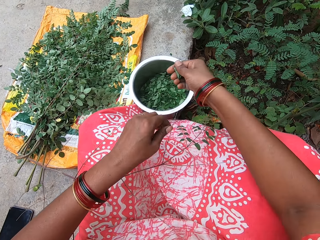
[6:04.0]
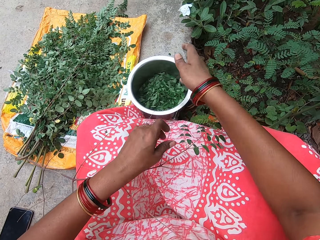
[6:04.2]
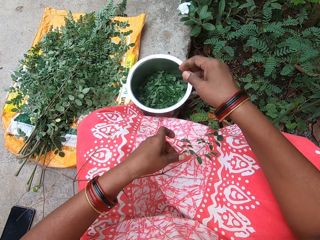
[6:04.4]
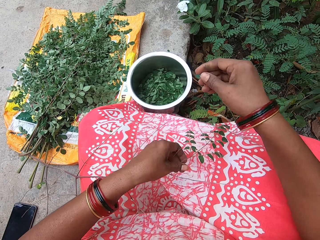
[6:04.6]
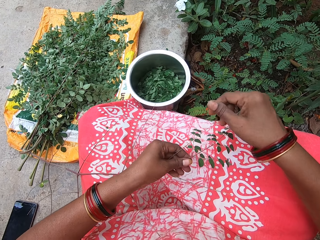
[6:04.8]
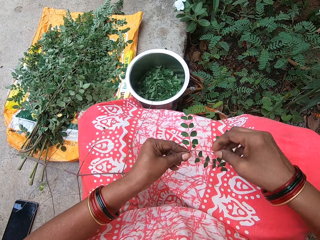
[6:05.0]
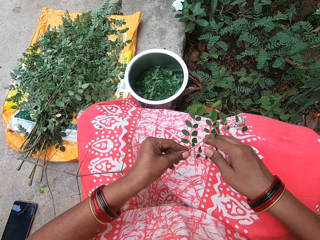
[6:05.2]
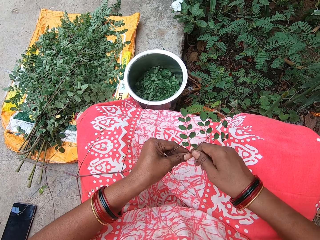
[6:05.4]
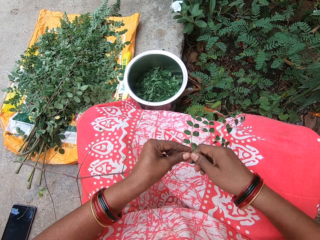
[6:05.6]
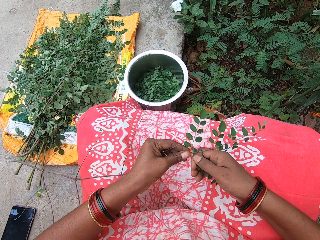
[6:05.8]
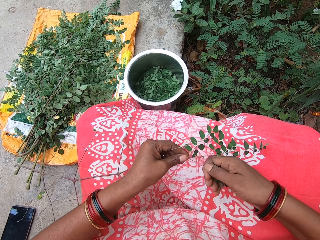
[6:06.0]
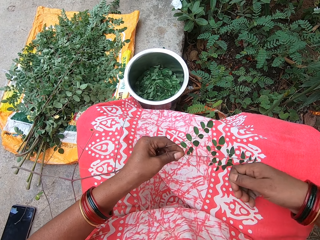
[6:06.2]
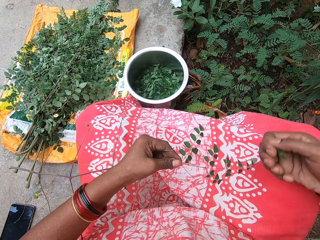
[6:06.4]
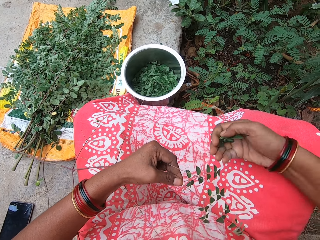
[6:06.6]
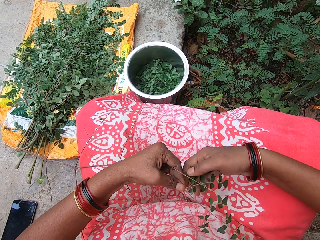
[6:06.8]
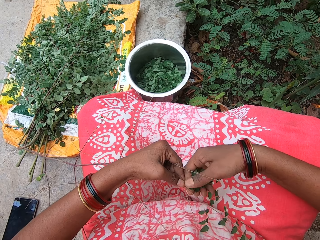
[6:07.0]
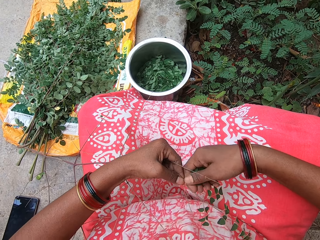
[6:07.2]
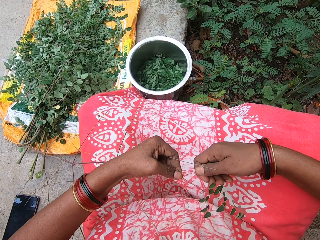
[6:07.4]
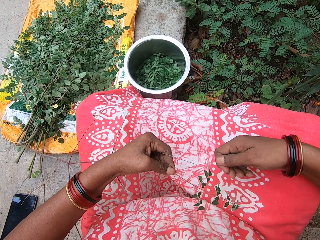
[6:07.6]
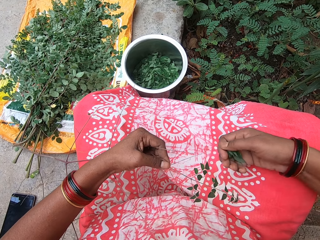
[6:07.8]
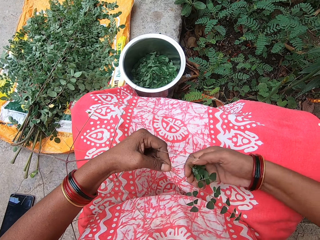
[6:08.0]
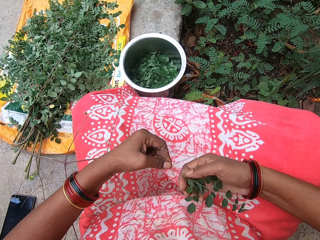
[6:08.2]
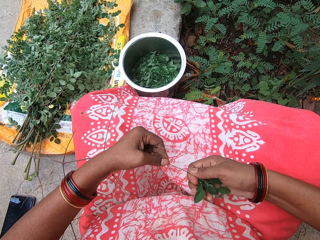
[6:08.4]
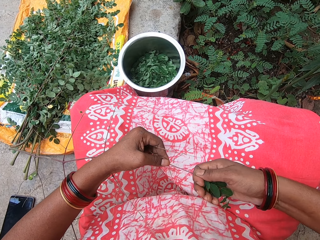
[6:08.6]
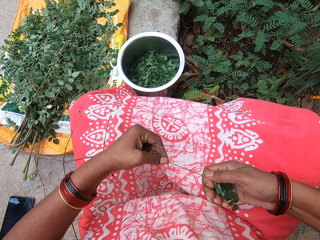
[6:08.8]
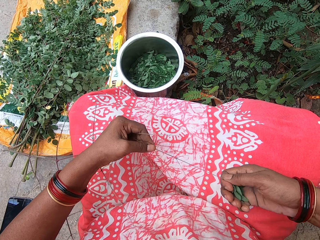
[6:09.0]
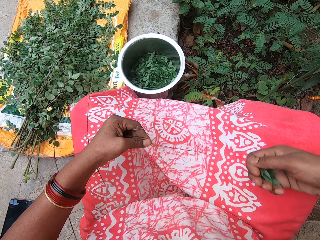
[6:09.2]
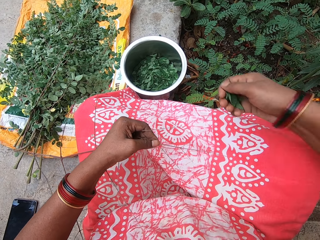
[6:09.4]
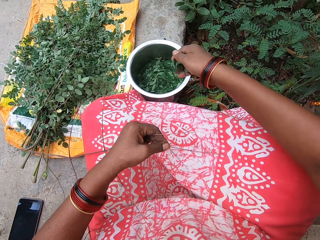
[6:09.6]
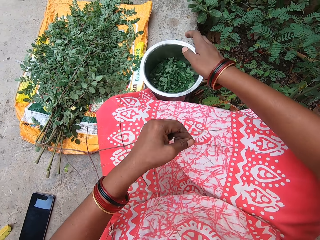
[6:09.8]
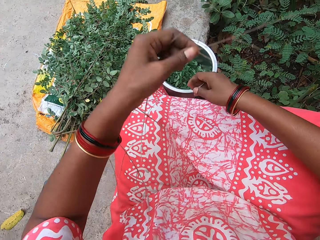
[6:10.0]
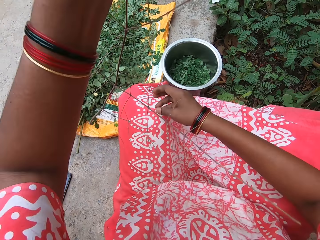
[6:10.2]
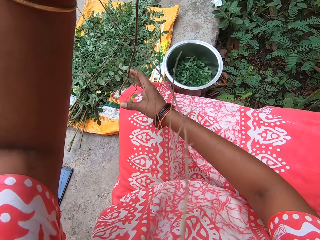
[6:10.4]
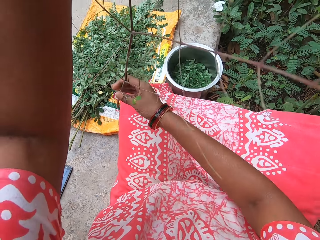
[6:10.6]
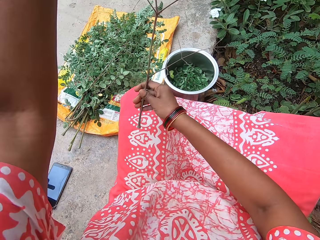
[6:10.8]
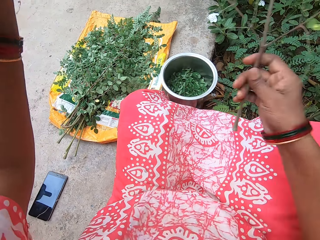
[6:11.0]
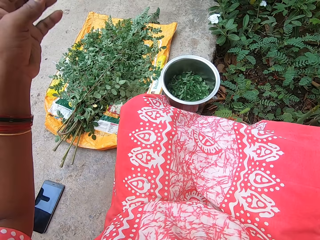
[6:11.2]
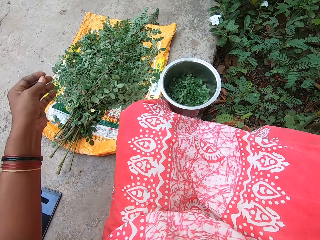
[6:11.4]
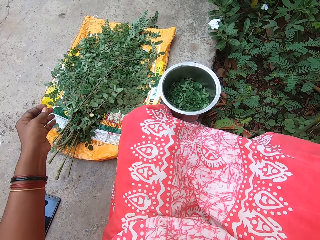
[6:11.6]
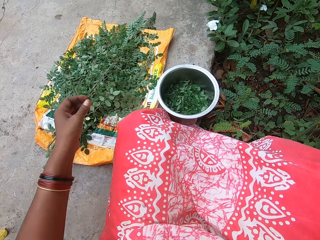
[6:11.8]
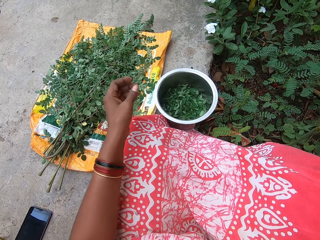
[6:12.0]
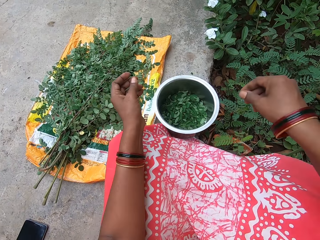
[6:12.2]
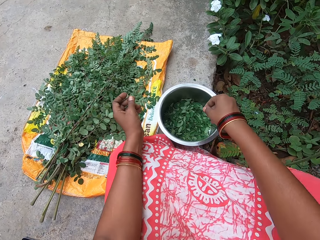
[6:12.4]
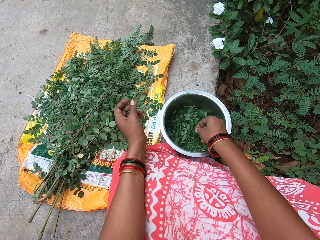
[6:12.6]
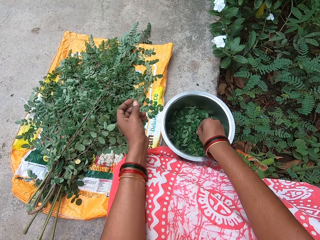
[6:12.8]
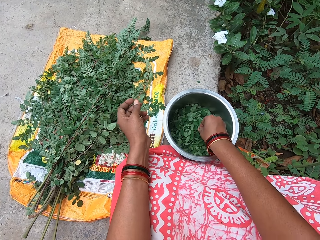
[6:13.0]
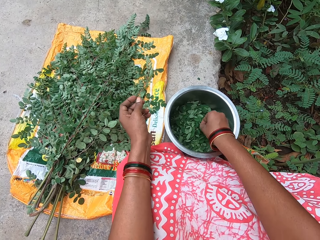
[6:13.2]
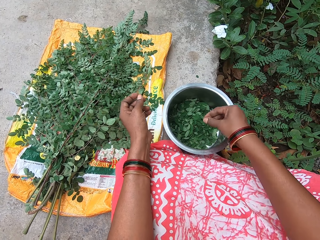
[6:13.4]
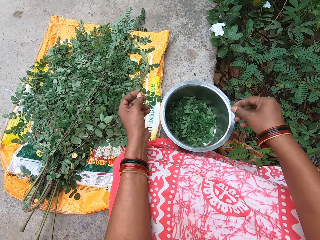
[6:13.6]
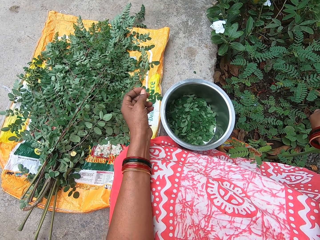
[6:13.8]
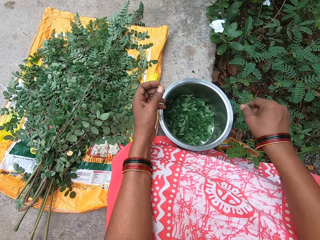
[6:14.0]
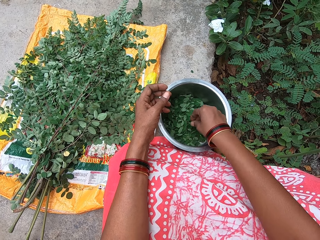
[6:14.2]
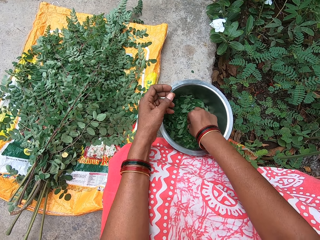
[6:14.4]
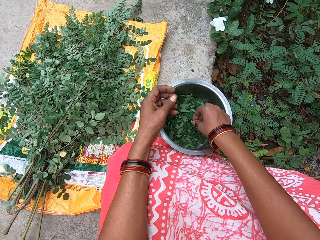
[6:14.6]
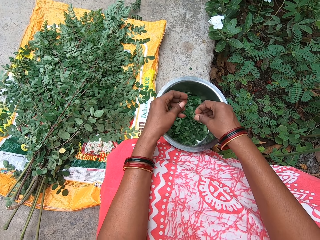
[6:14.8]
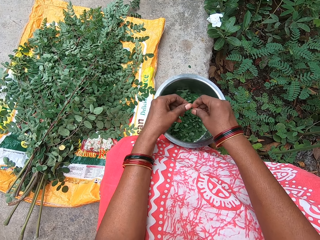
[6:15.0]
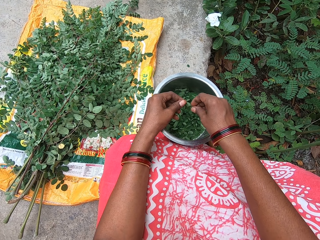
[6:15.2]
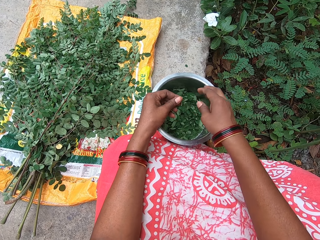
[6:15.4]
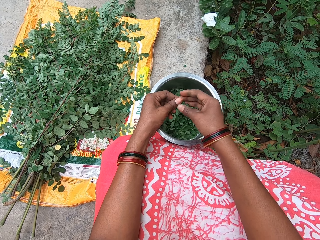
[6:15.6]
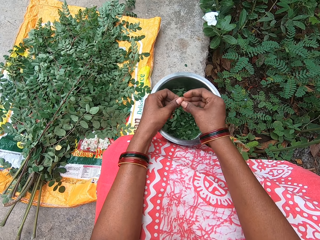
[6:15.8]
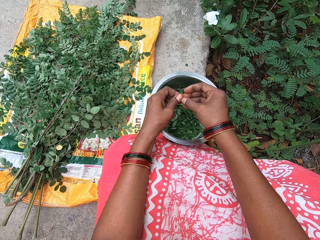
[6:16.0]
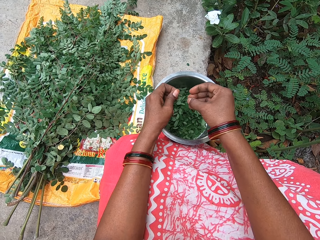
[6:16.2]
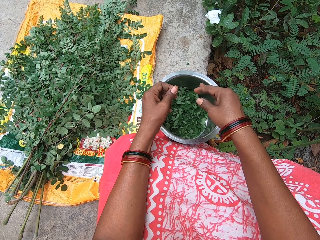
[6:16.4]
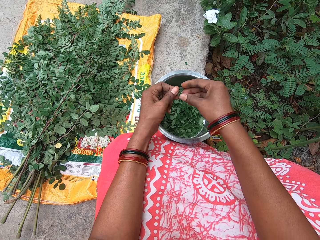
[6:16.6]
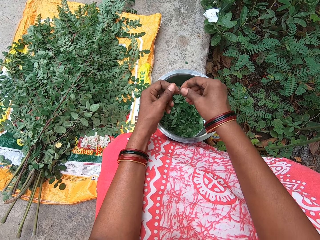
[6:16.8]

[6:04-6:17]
The camera wearer puts the vegetable in her right hand into the plate. She removes vegetables from the stick with her right hand. She puts the vegetable in her right hand into the plate. She pulls the vegetable from the stem. She collects the stick with her right hand. She throws the stem. She picks up something and throws something.

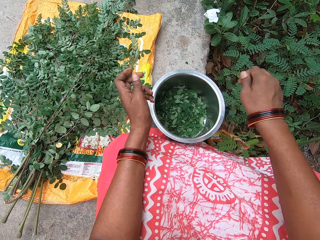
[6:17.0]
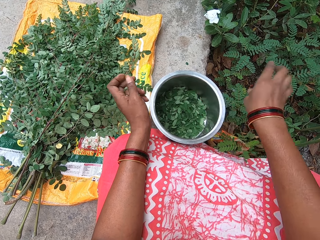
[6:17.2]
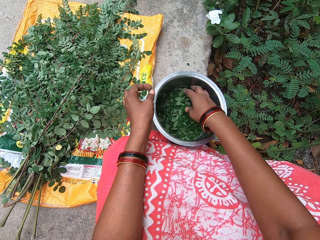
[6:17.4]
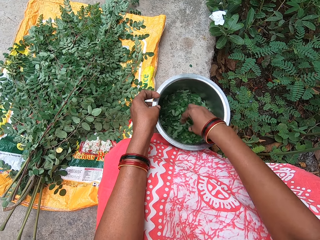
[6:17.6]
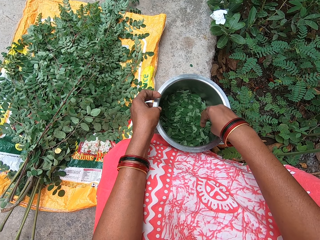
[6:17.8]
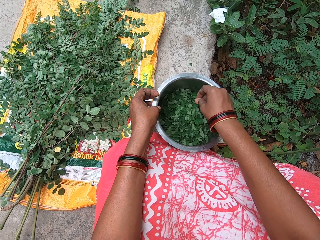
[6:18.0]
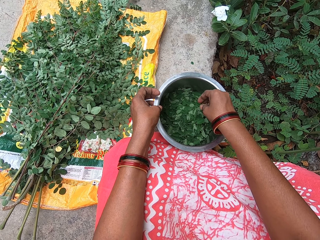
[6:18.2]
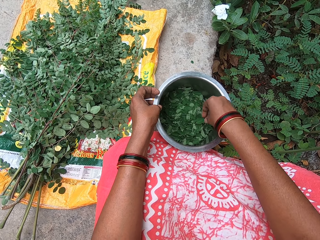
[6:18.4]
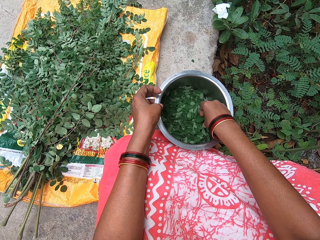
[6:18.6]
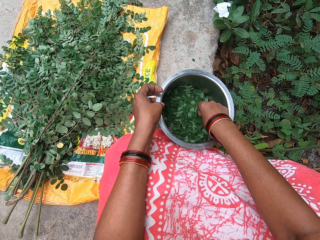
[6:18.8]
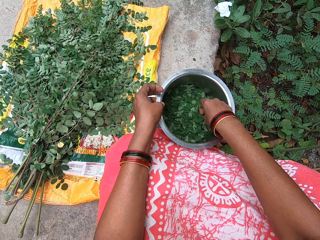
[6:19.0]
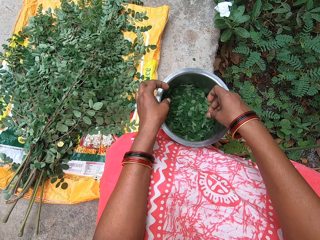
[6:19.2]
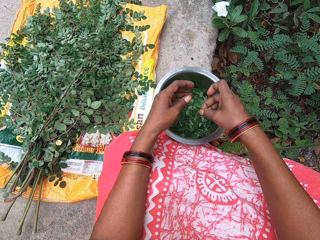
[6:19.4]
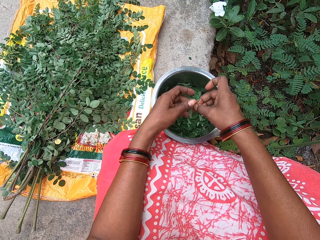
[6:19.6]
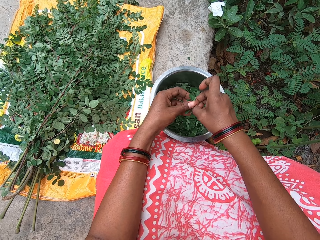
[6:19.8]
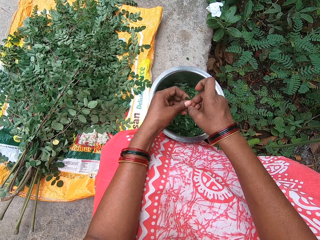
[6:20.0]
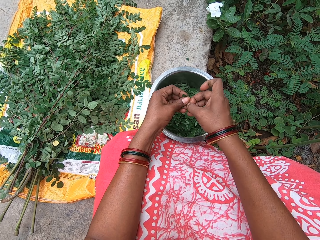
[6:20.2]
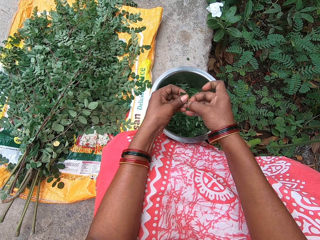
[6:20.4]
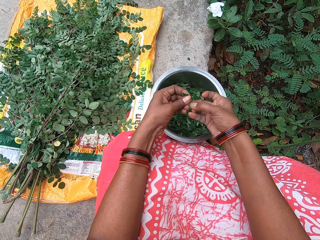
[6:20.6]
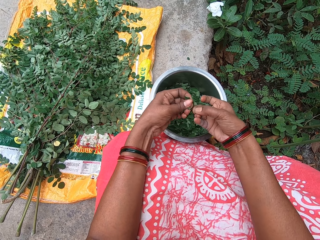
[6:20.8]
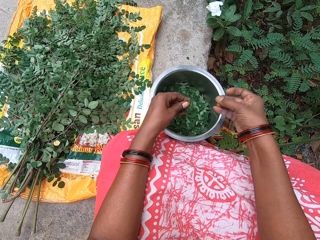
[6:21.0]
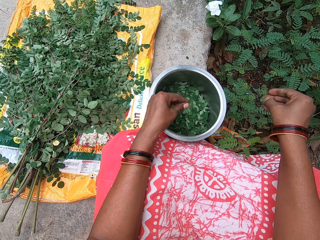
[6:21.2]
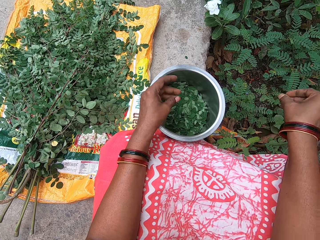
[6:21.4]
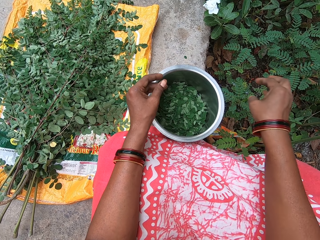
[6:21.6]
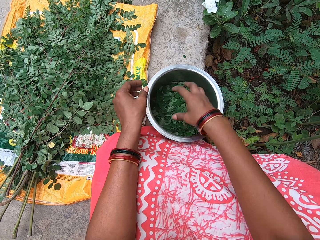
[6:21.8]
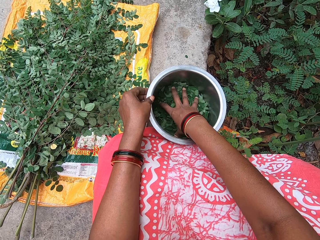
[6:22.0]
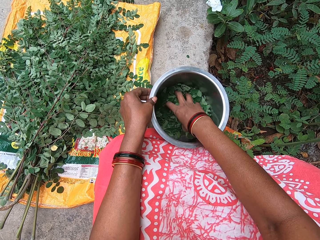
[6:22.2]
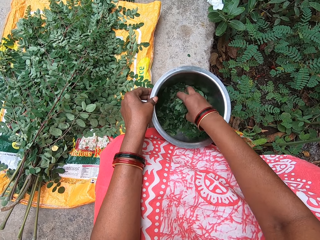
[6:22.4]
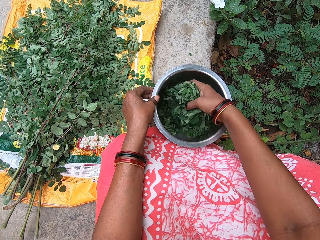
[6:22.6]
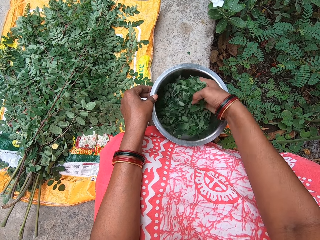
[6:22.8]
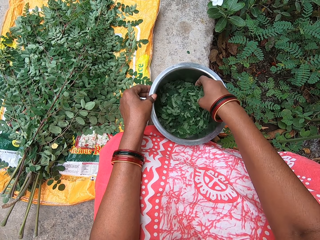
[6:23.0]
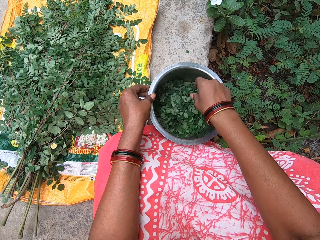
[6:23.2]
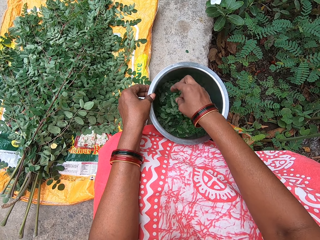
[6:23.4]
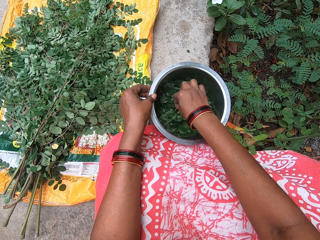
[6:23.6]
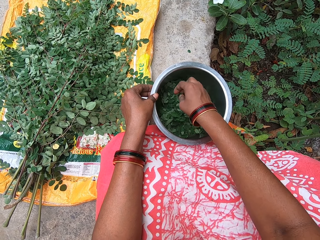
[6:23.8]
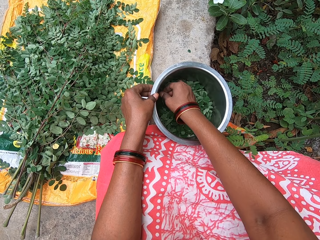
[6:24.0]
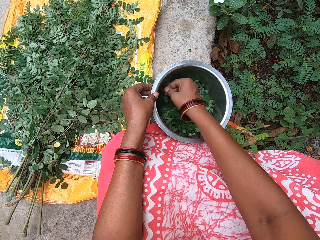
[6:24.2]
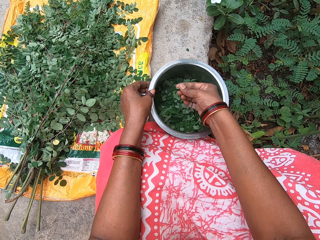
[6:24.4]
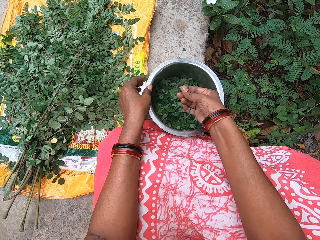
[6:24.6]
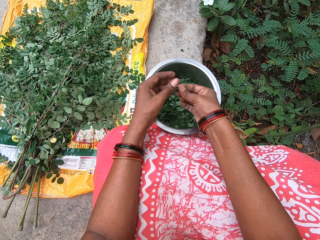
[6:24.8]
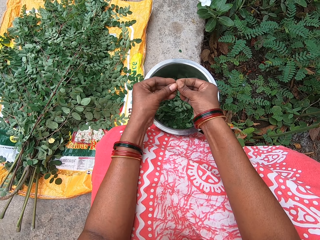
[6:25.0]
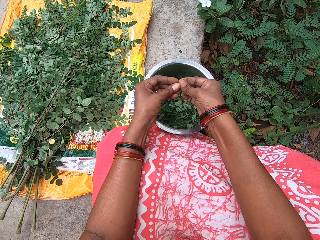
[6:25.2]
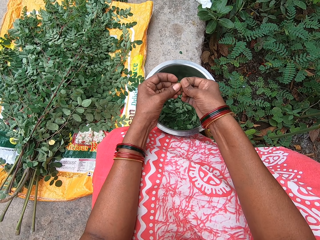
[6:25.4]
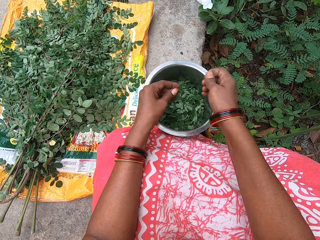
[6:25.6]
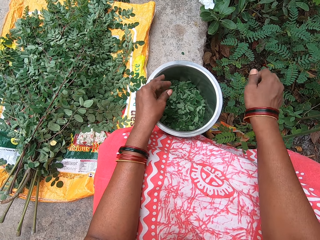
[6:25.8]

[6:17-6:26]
The camera wearer plucks the vegetable. She throws the stem. She stirs the vegetable in the plate with her right hand. She lifts the vegetables.
